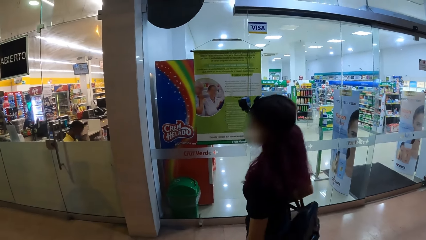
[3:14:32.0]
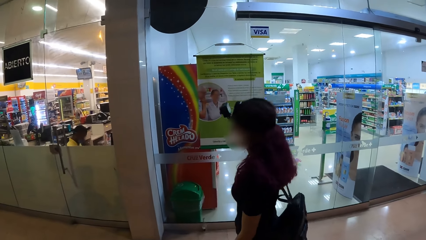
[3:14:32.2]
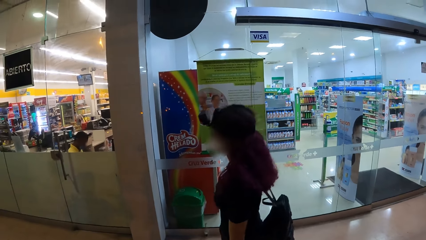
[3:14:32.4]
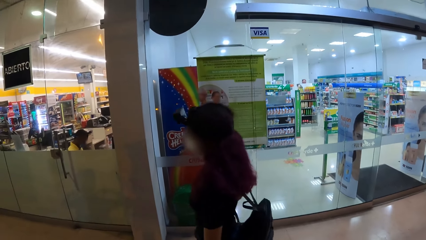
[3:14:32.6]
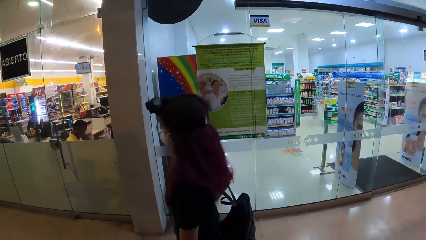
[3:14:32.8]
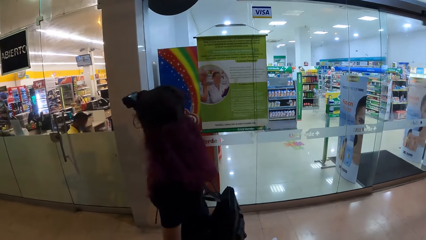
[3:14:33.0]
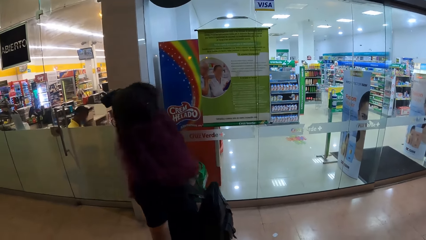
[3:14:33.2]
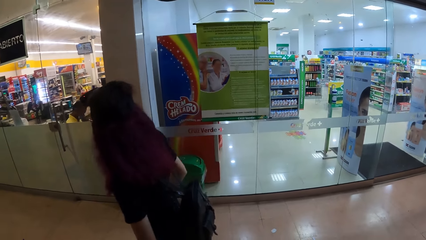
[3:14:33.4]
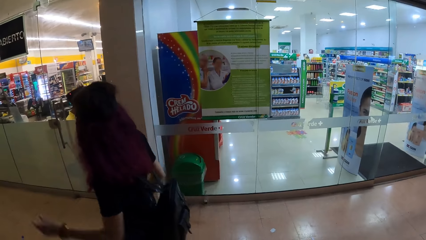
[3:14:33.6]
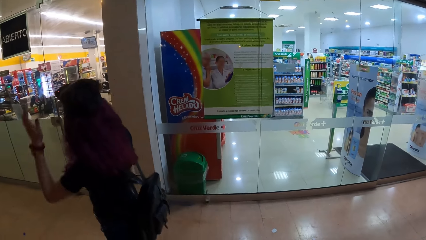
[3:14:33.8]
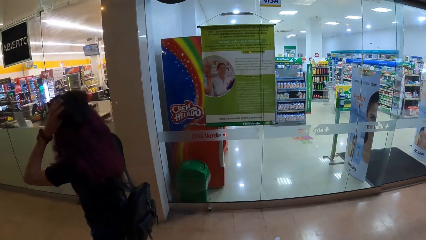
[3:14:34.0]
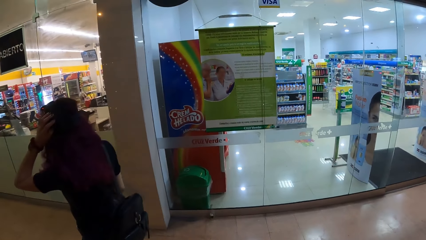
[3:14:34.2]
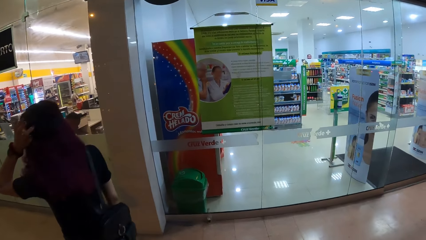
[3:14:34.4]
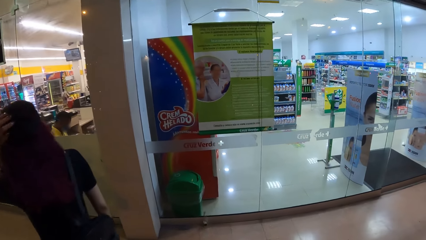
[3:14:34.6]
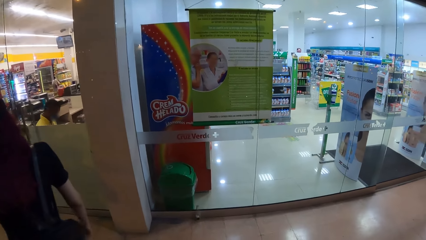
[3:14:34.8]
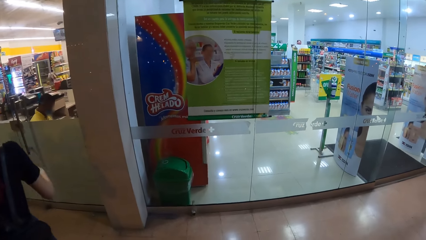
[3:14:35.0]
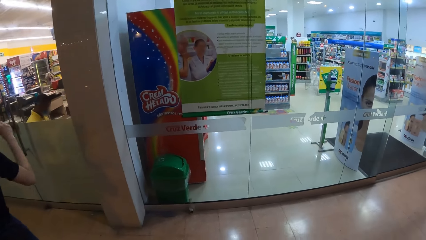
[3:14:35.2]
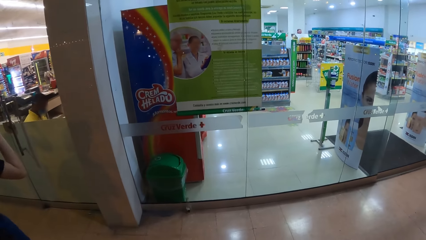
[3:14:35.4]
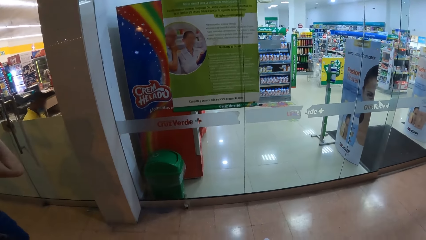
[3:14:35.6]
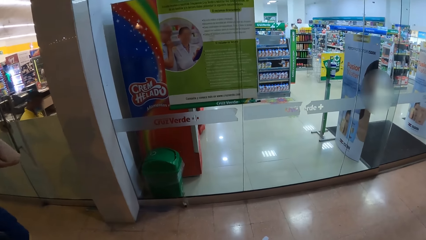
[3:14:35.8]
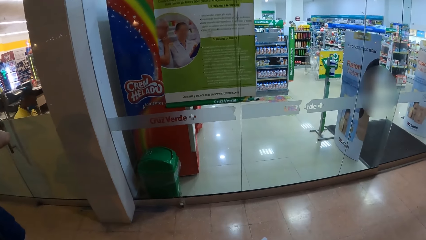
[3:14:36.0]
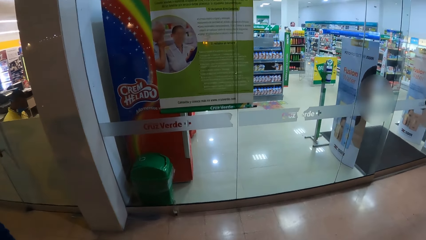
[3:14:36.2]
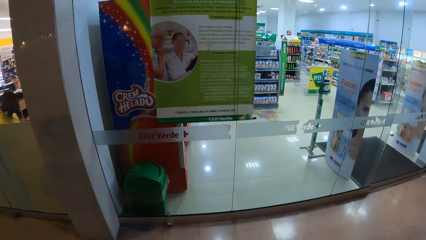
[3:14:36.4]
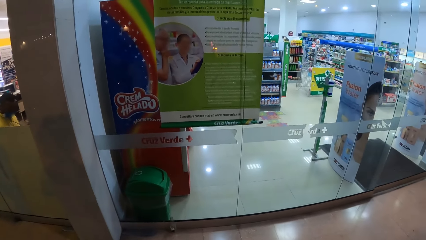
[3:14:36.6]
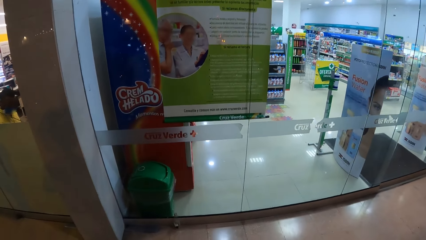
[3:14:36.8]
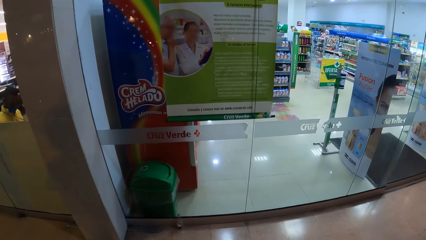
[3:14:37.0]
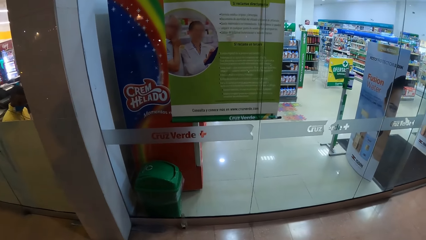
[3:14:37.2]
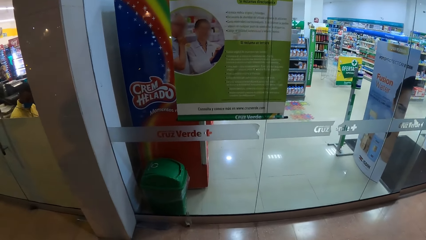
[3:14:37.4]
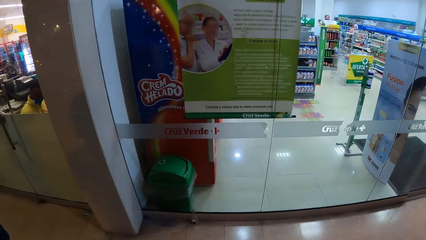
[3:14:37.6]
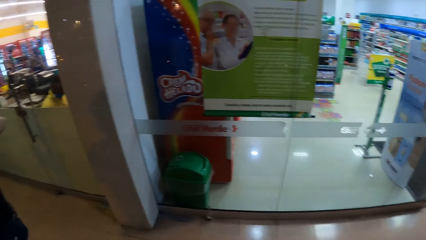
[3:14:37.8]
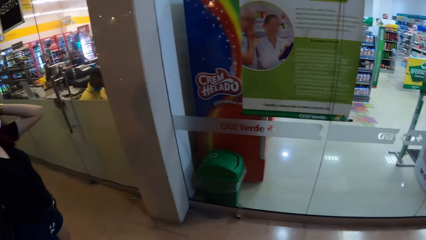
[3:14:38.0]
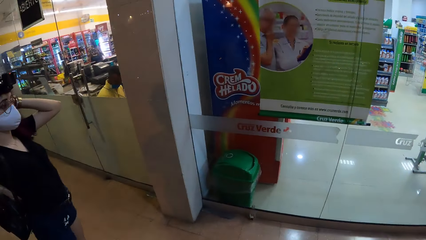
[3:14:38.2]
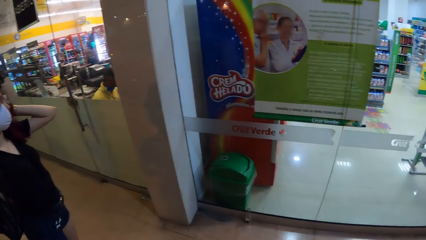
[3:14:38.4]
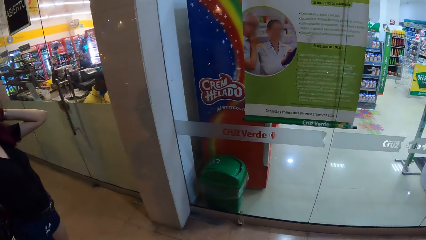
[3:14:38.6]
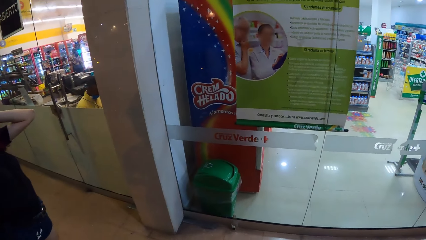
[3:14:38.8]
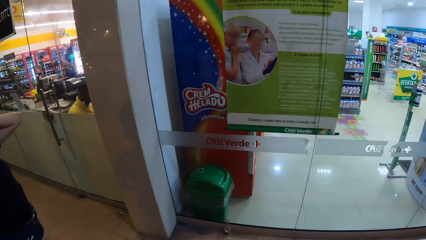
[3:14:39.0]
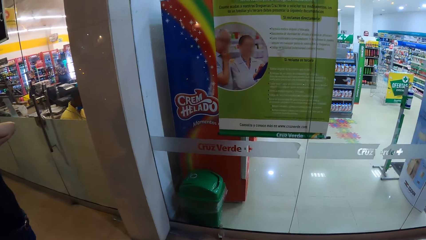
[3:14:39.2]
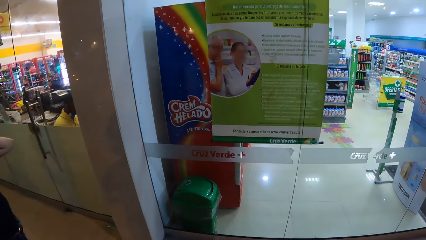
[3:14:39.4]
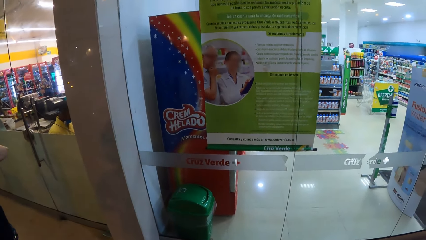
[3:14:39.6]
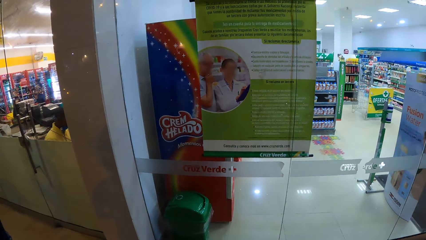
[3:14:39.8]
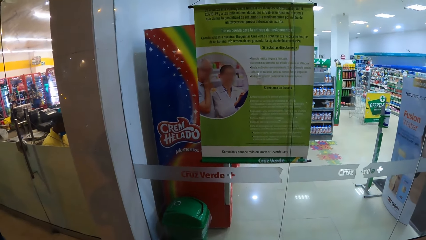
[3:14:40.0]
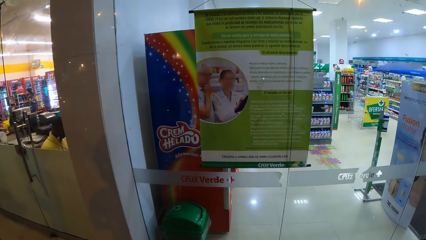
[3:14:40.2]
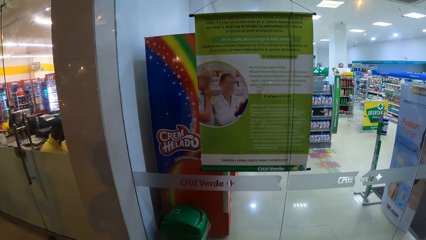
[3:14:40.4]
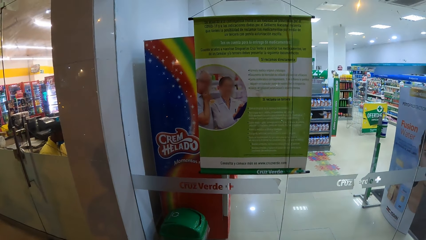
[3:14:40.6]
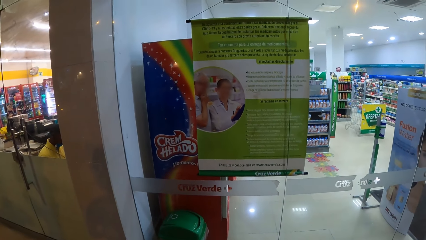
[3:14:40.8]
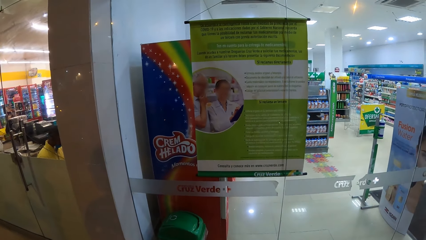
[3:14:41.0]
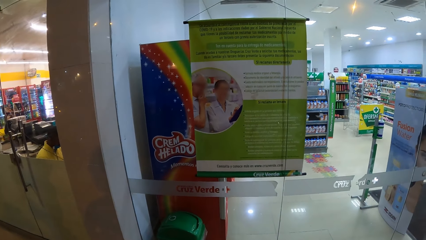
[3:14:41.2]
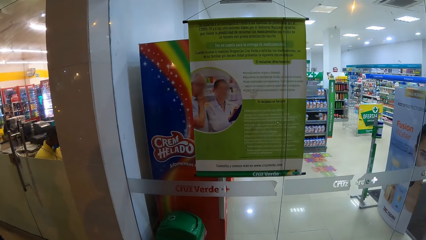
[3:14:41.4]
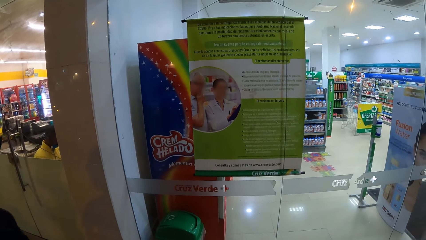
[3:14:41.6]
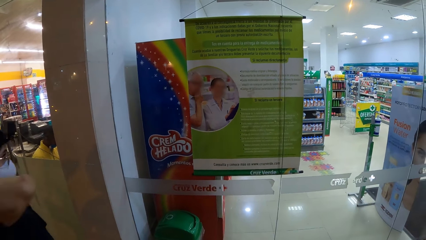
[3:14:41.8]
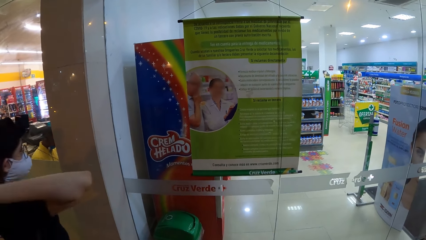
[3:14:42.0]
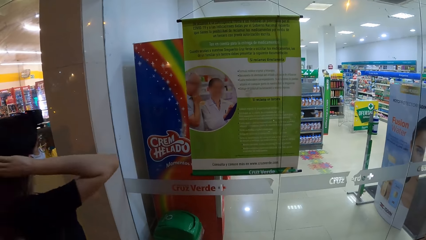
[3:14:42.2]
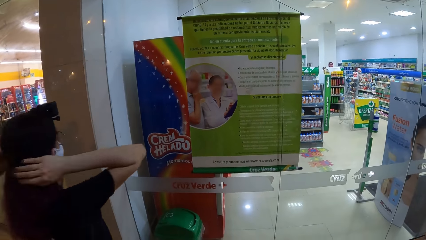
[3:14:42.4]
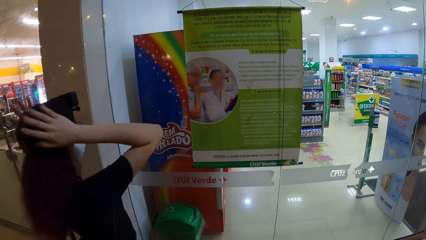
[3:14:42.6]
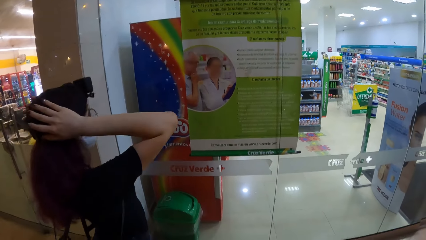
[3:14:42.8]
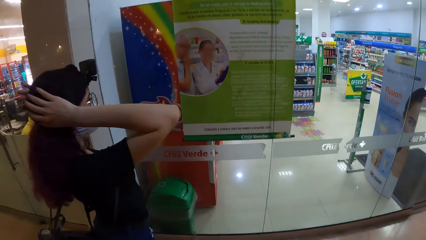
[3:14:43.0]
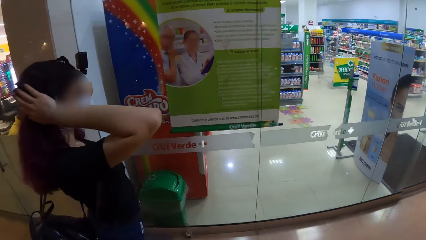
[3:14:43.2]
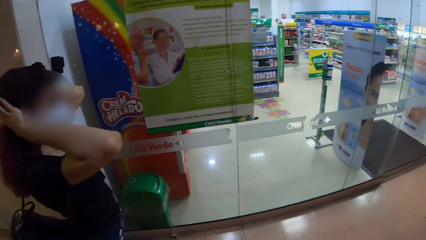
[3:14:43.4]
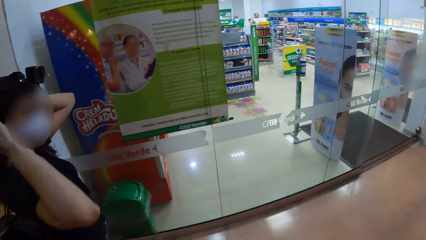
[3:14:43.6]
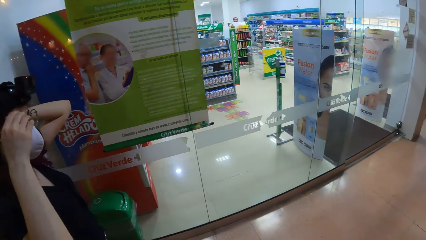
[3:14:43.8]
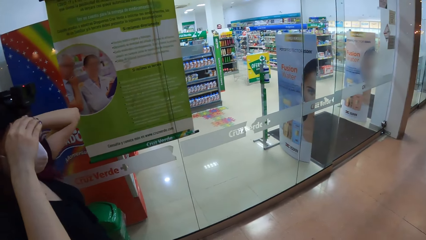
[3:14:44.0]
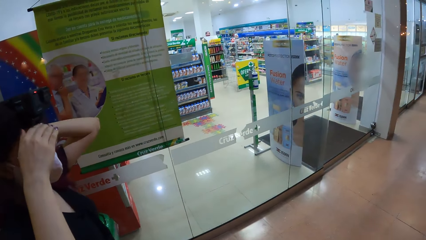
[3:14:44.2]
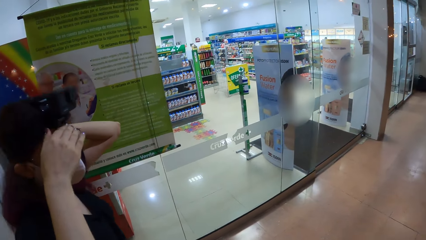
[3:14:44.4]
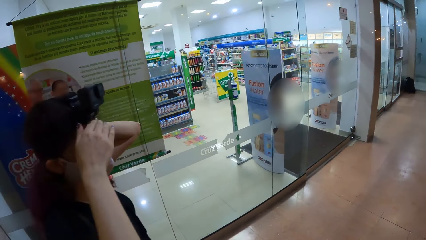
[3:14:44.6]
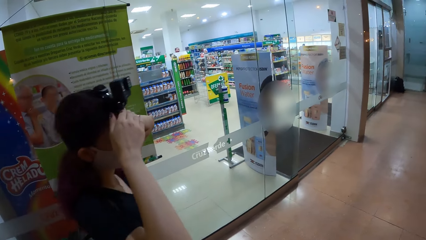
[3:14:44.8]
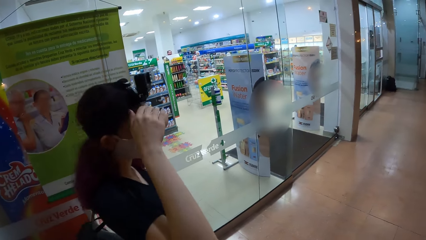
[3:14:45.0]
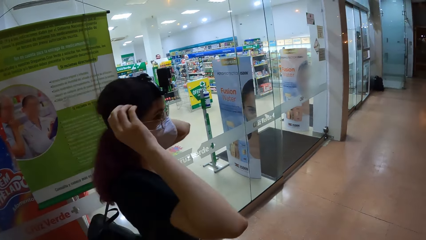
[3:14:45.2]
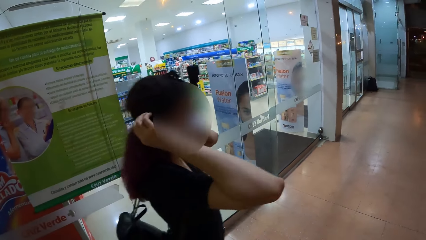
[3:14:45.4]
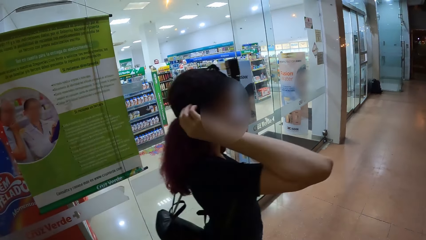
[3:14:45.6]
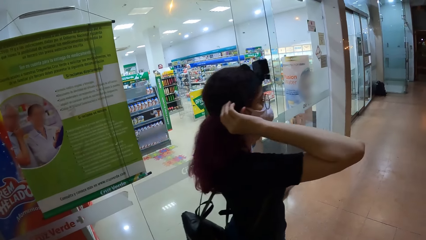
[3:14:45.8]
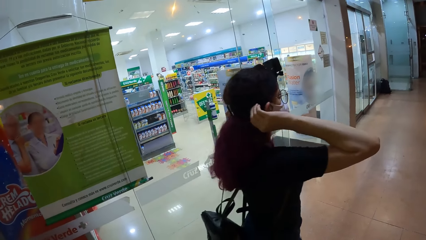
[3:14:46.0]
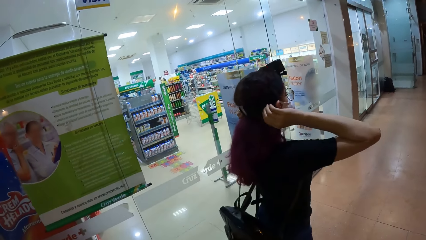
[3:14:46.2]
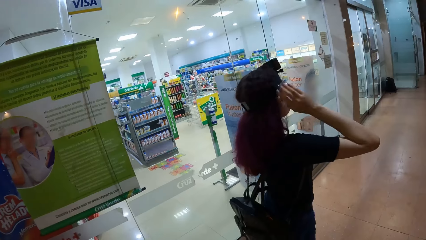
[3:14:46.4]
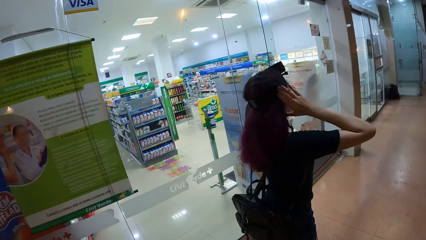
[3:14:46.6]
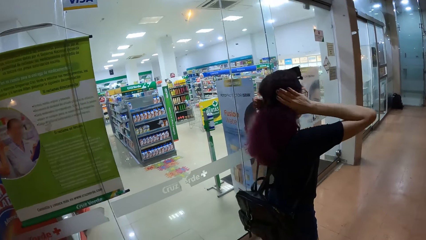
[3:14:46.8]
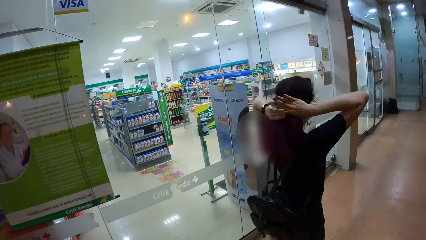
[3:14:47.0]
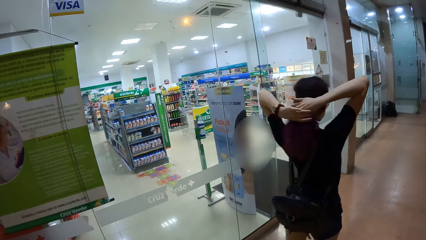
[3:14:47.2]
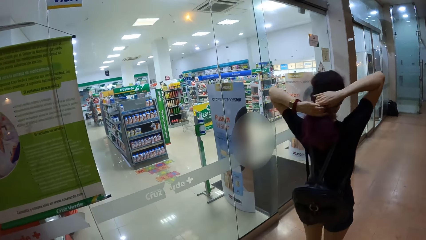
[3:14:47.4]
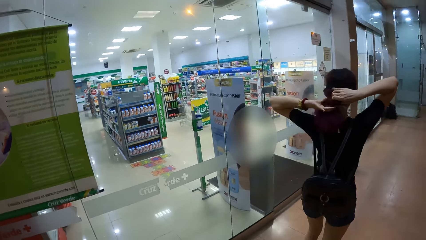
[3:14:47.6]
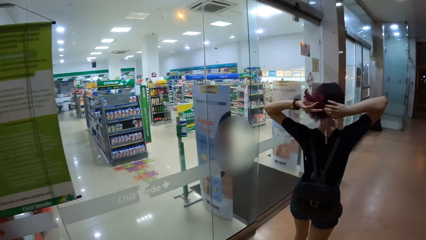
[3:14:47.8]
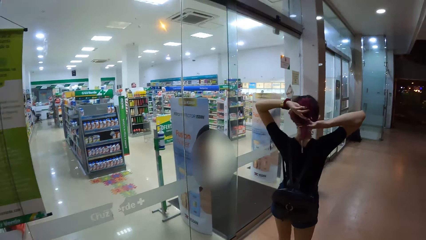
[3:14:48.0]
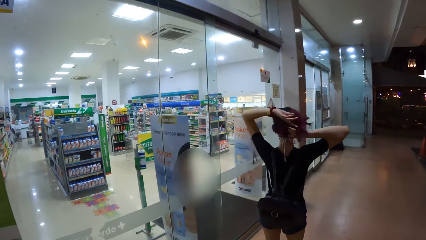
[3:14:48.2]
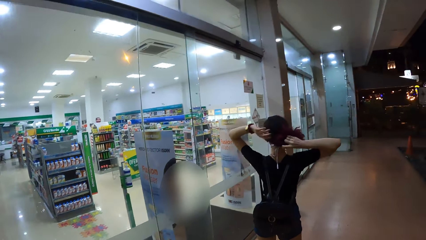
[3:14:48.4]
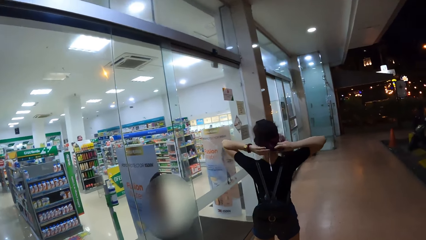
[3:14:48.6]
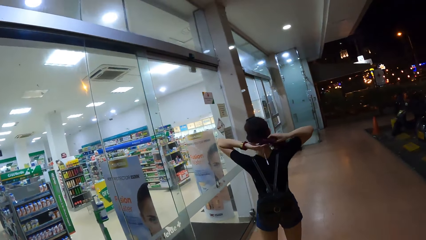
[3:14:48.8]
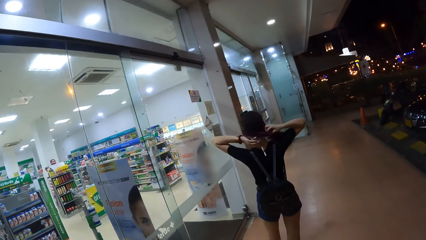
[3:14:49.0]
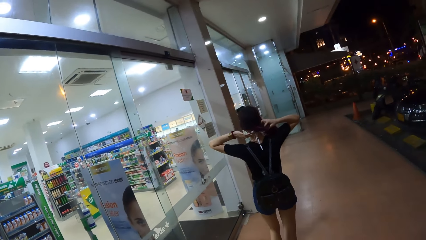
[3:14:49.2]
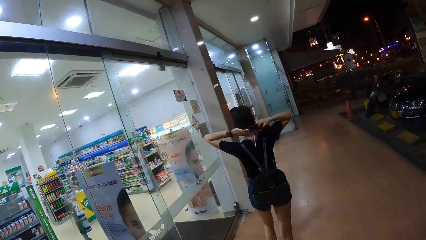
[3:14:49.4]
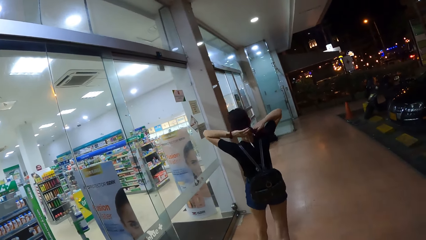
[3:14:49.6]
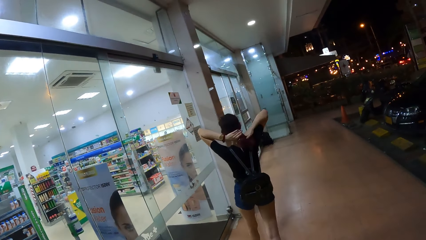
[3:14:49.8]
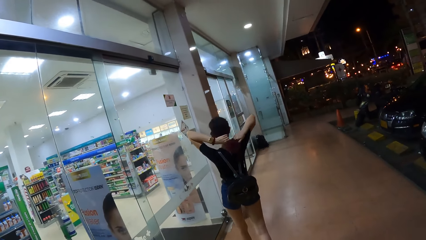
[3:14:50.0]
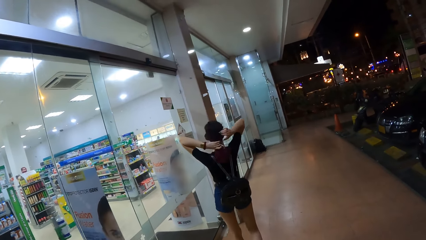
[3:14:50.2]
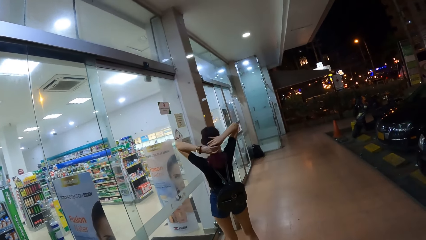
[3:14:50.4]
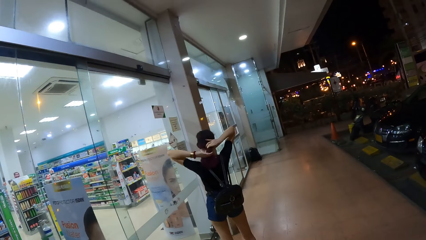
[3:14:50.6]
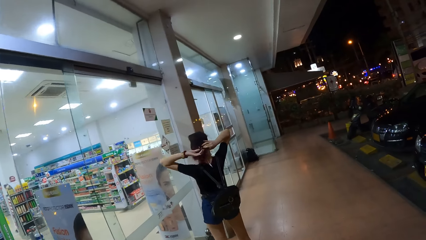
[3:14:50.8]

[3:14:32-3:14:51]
A woman scratches her hair with her left hand. The woman pats her hair with both hands. The woman adjusts the camera on her head with both hands. The woman ties her hair with both hands.
